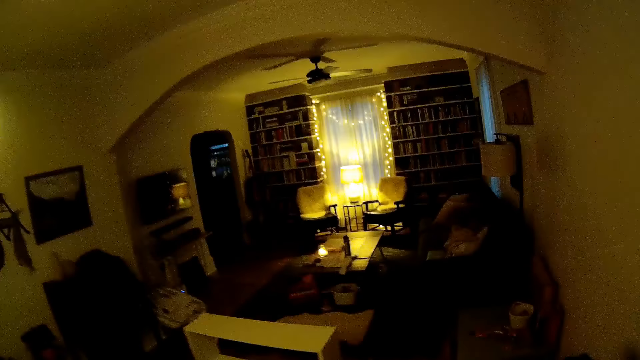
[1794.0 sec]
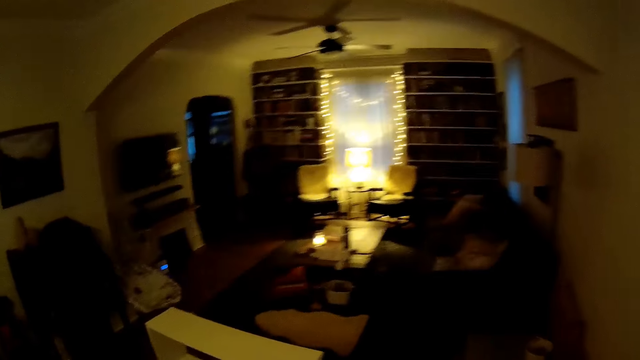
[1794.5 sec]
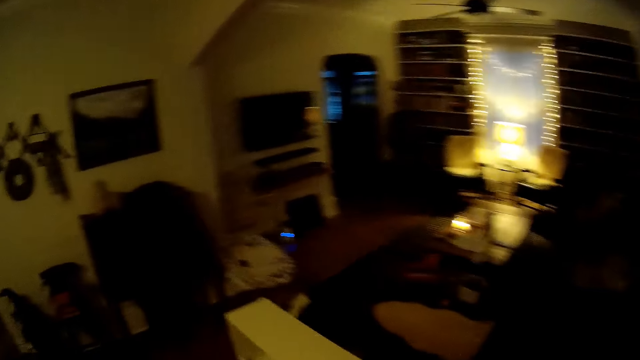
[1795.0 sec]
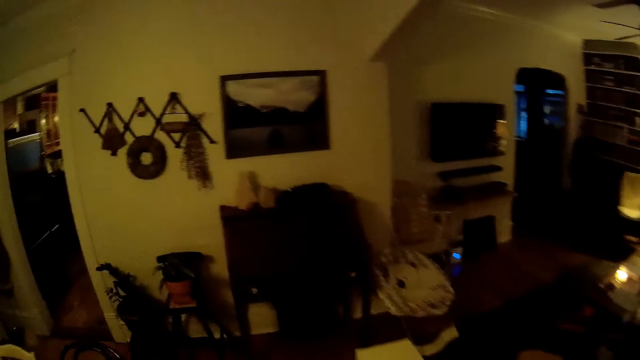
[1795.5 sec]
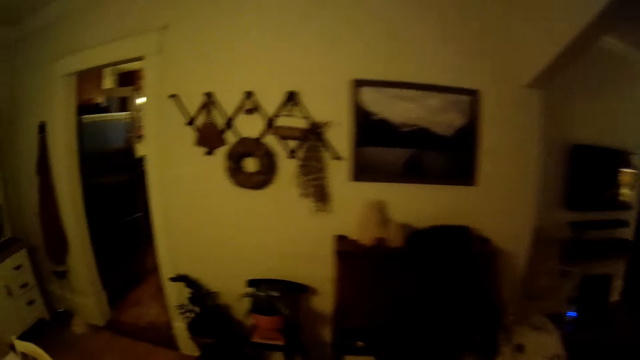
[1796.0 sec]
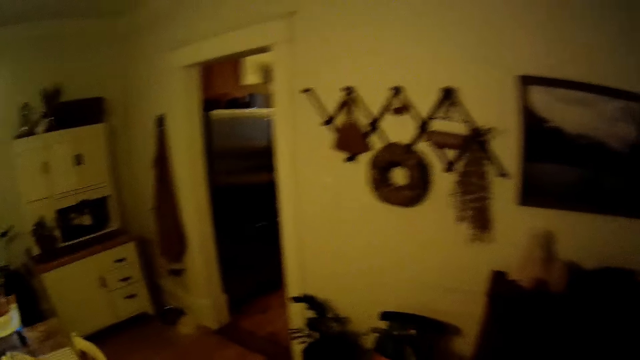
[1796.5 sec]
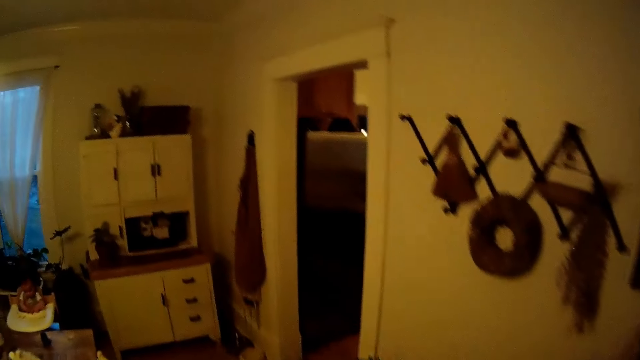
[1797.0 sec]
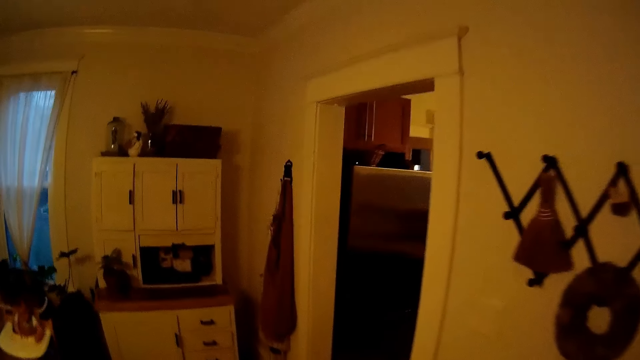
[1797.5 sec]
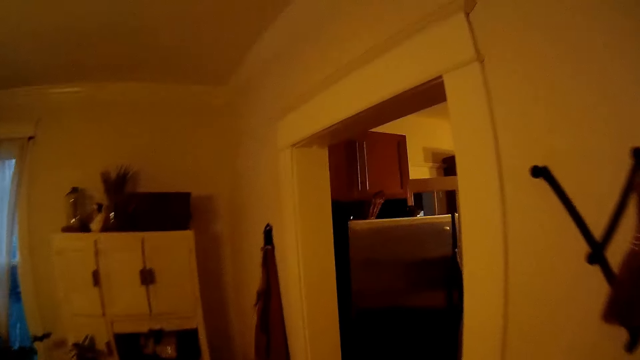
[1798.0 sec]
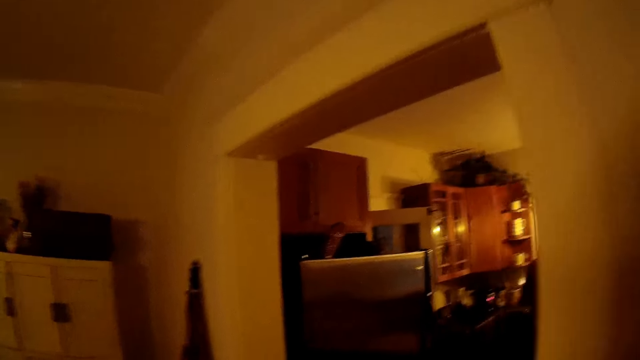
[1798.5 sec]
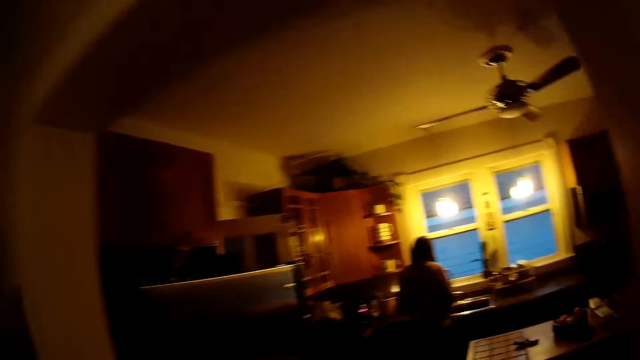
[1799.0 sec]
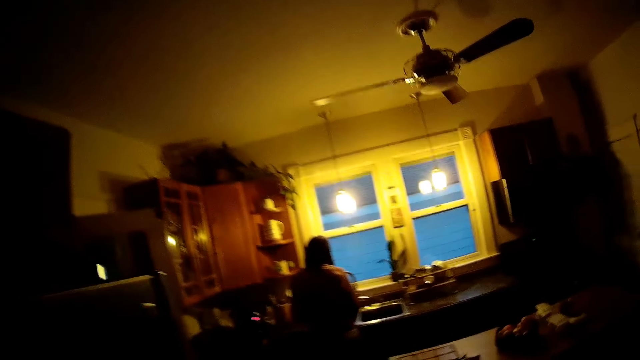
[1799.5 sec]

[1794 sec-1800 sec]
The camera wearer walks around the table. They walk towards the kitchen. They walk towards the kitchen again.
